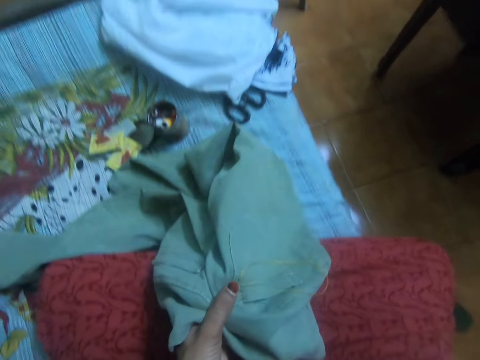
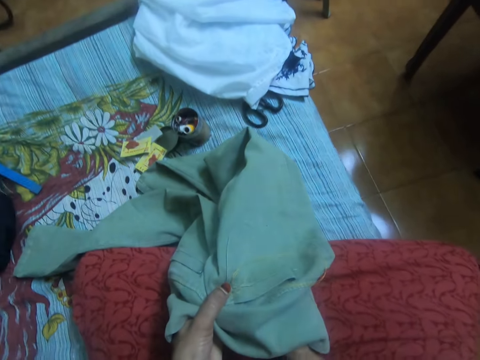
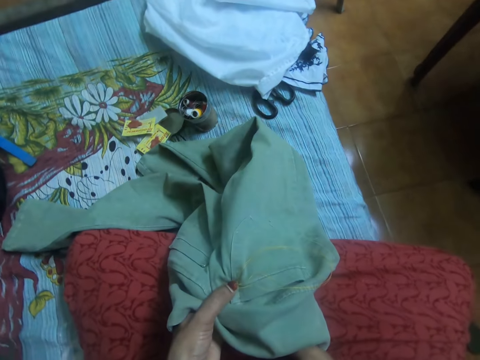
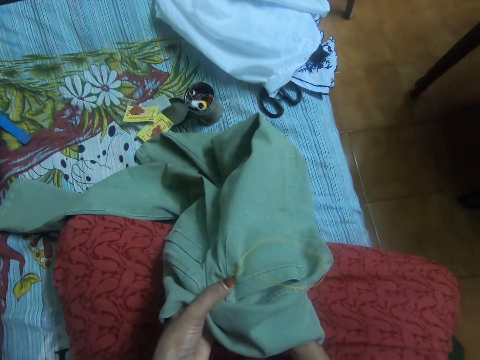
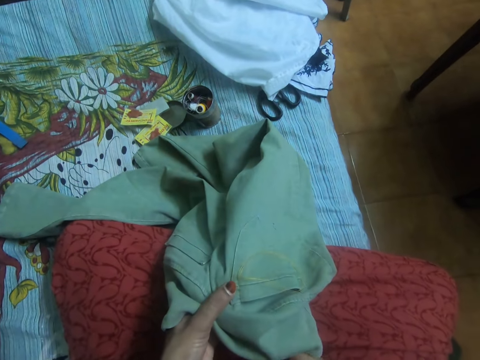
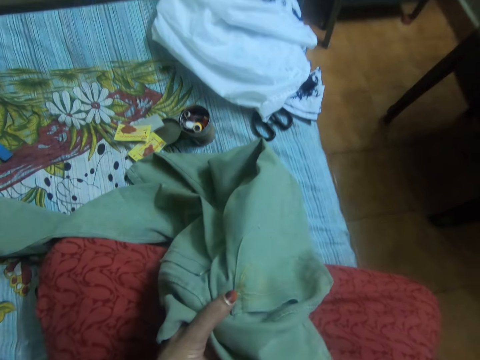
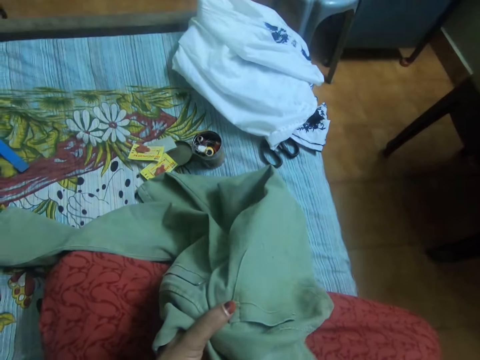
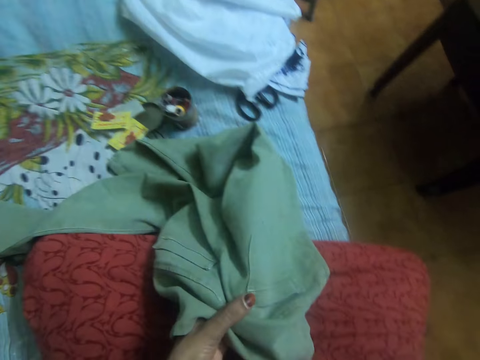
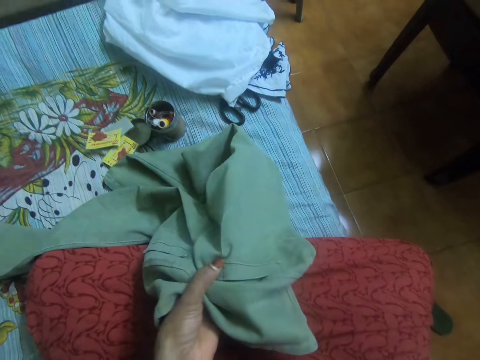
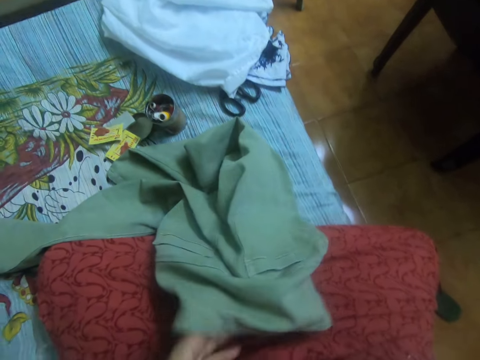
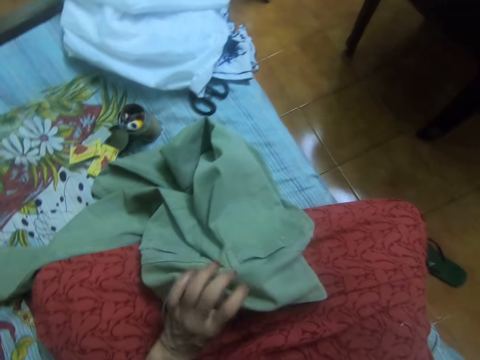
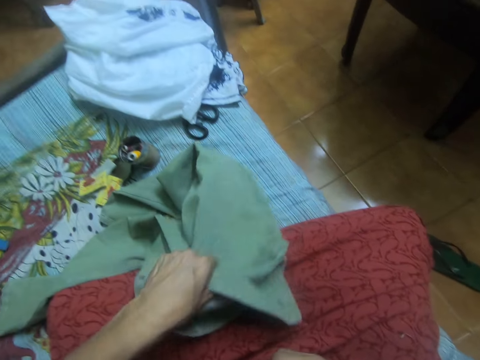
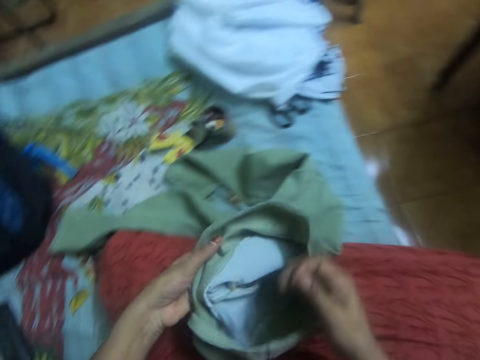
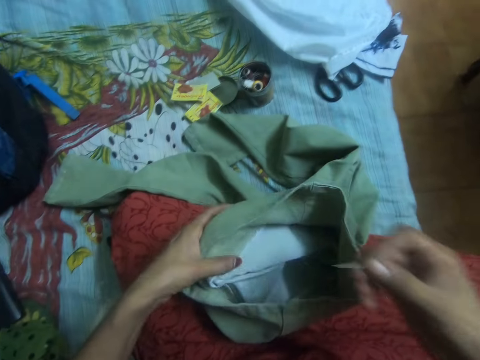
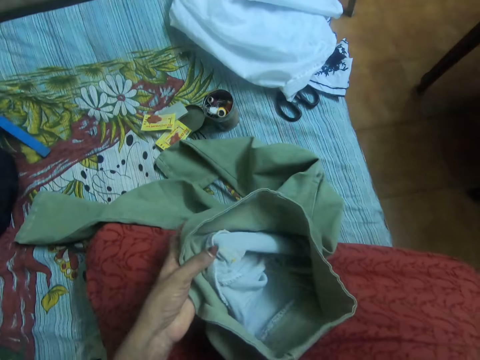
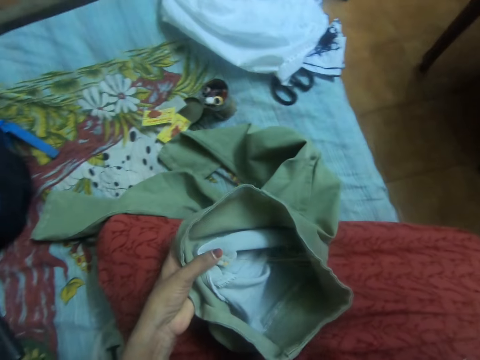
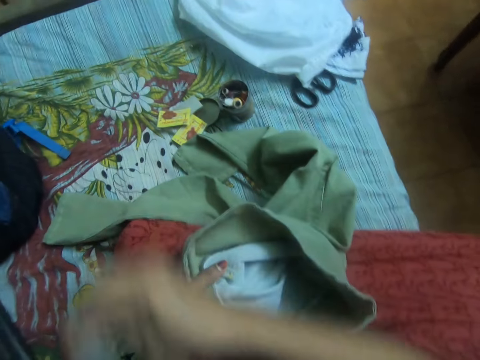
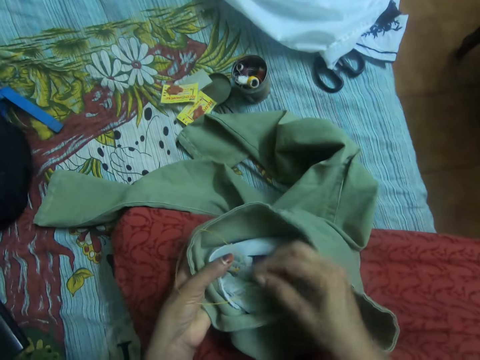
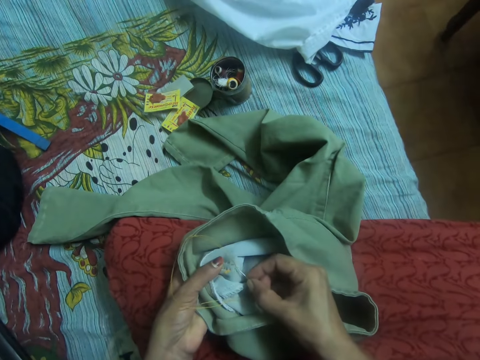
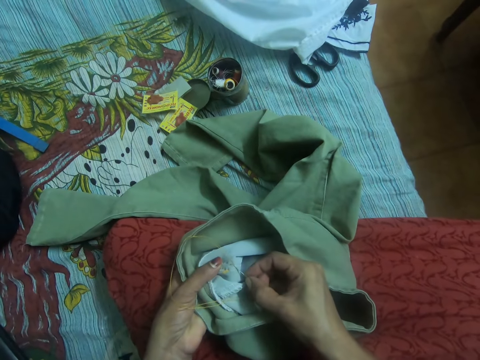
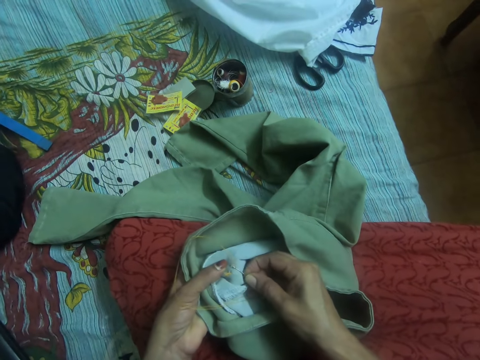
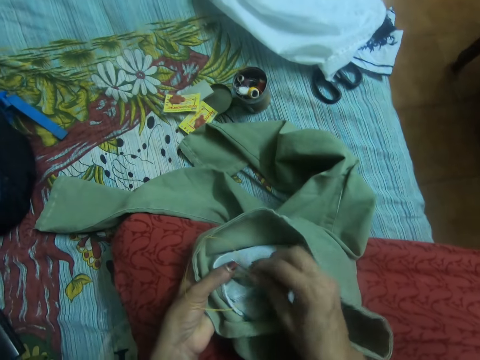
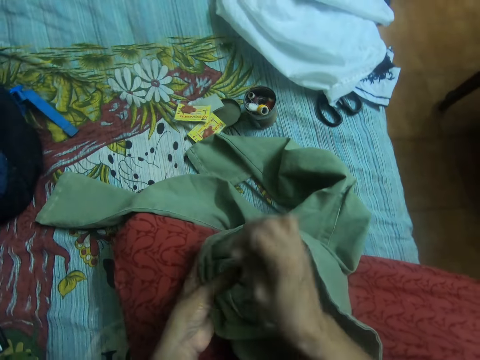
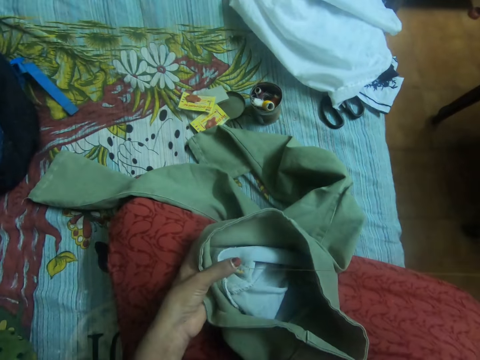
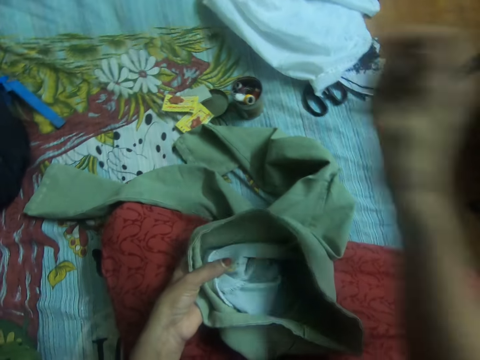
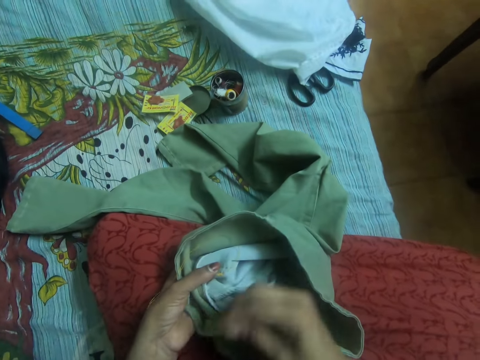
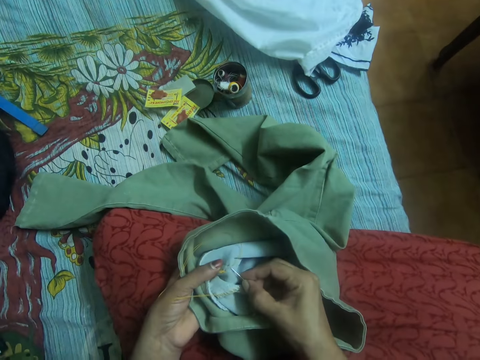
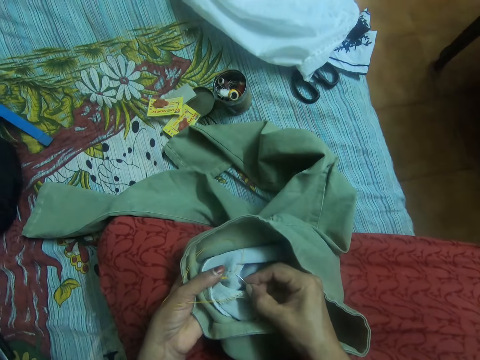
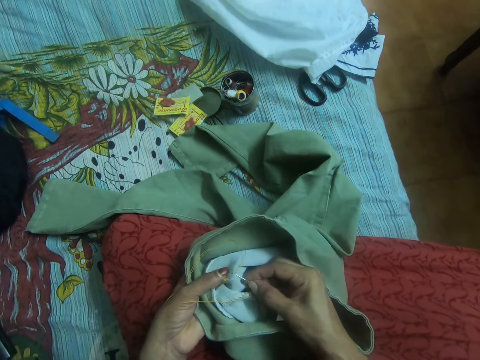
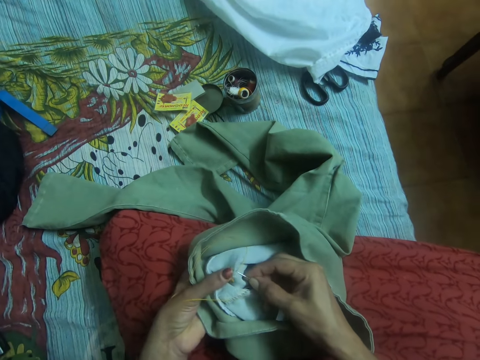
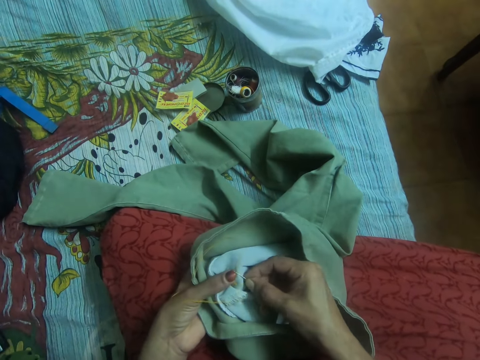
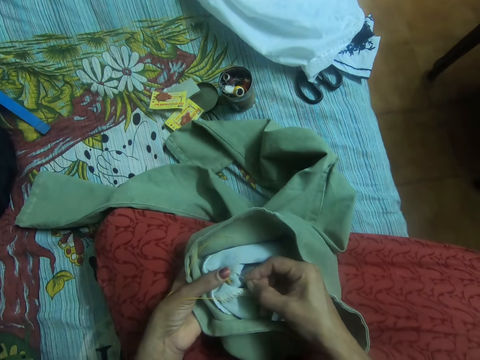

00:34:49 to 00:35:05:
The camera wearer pulls out the needle from the jeans trouser with her right hand. She flips the jeans trouser outwards with her left hand. She straightens a thread in the trouser. She inserts the needle in her right hand into the jeans trouser. She pulls out the needle from the jeans trouser with her right hand. She straightens the thread in the trouser. She inserts the needle in her right hand into the jeans trouser.

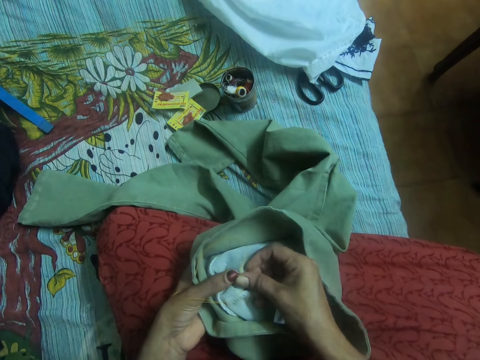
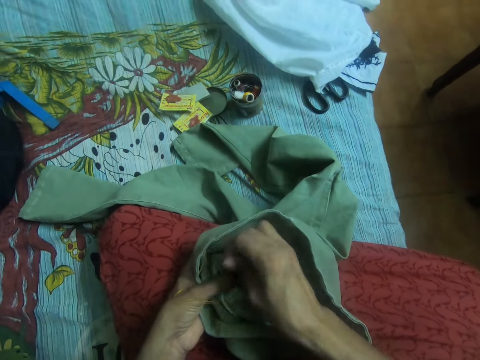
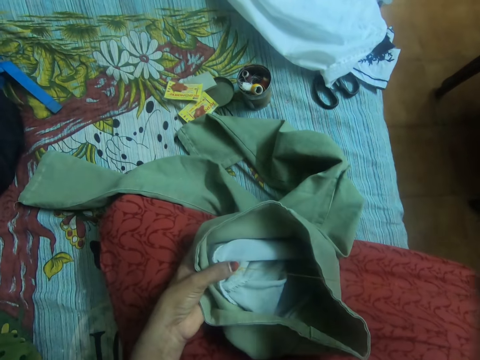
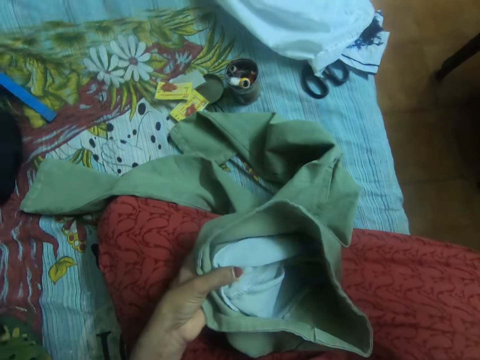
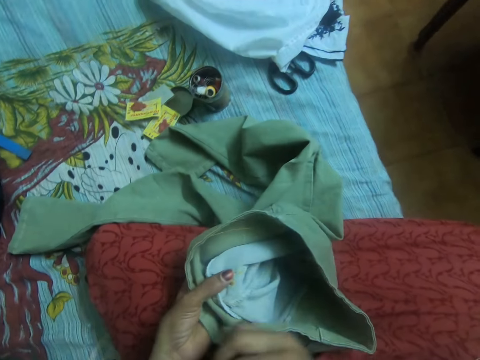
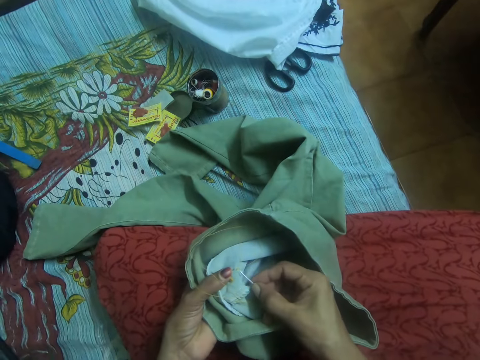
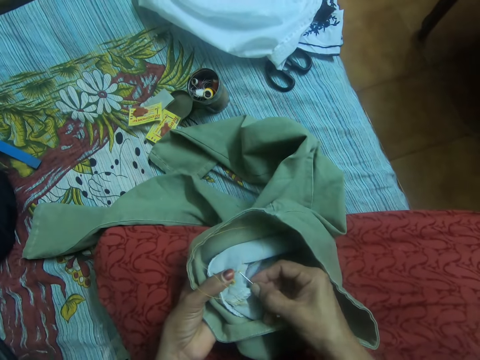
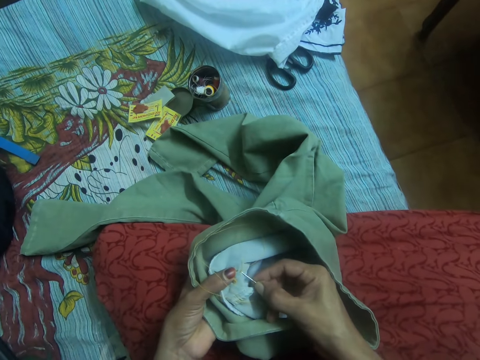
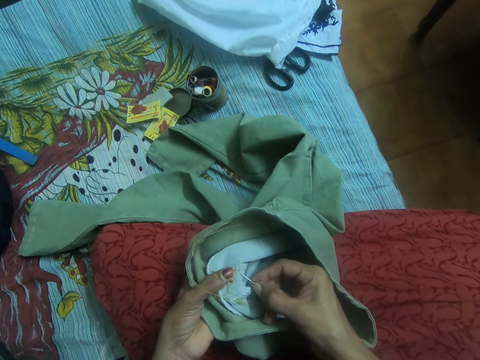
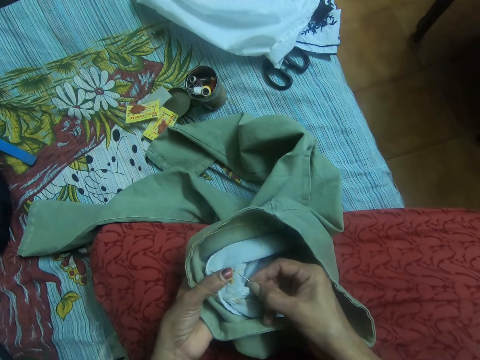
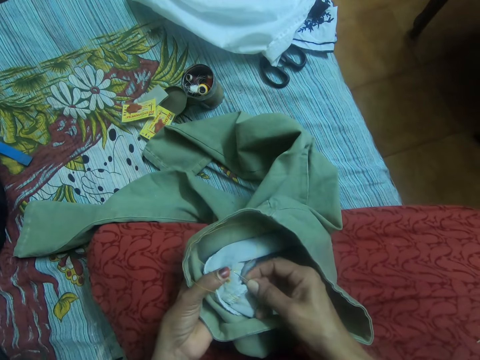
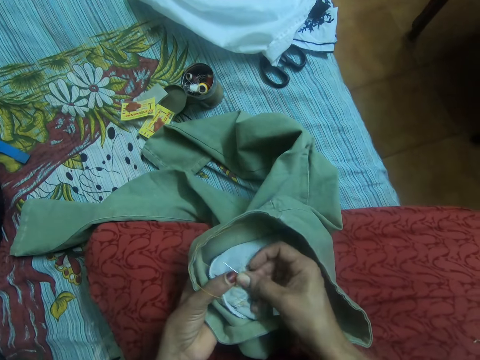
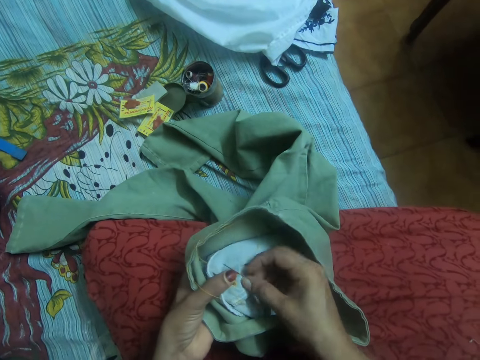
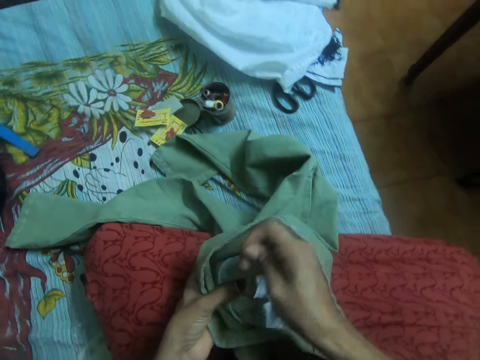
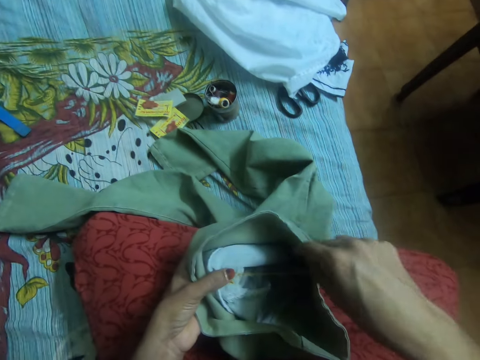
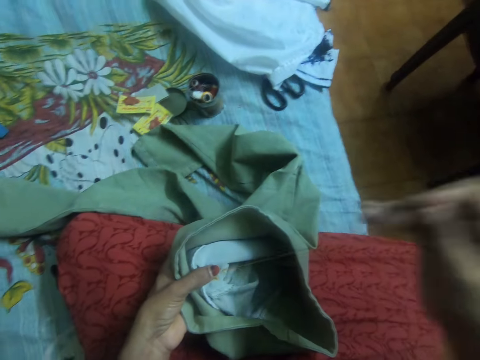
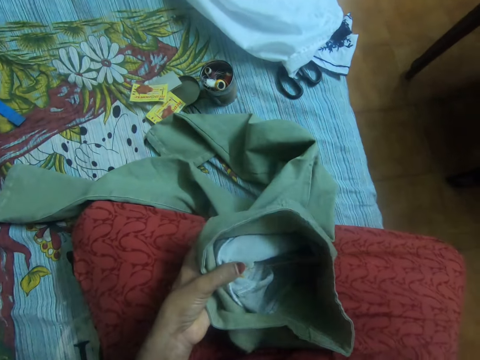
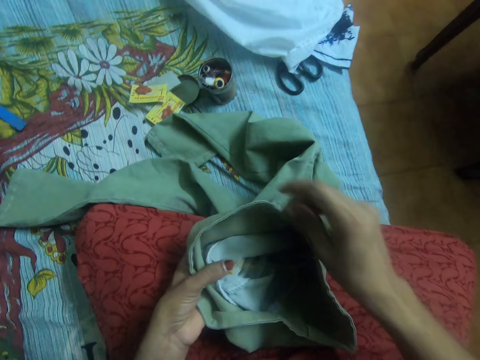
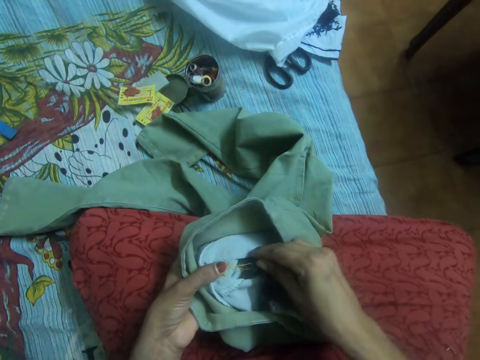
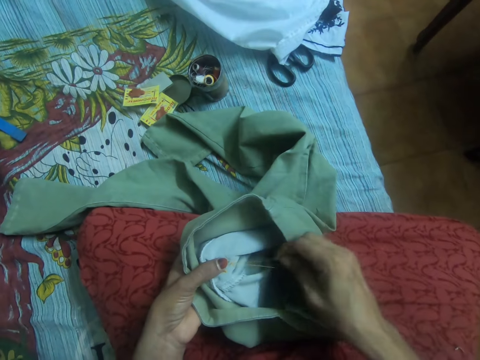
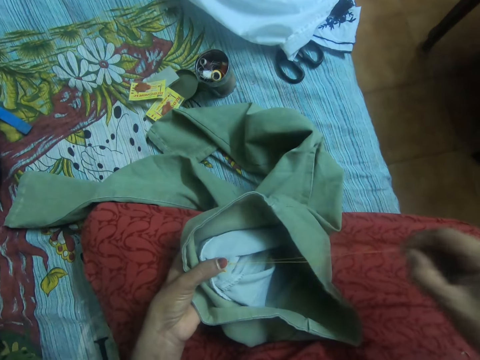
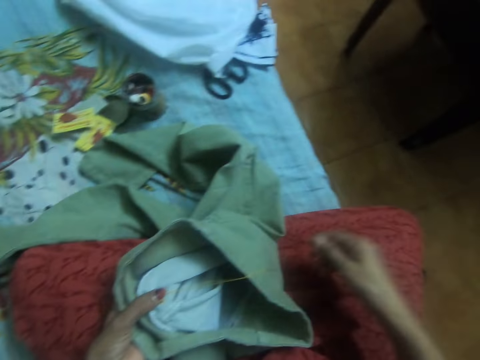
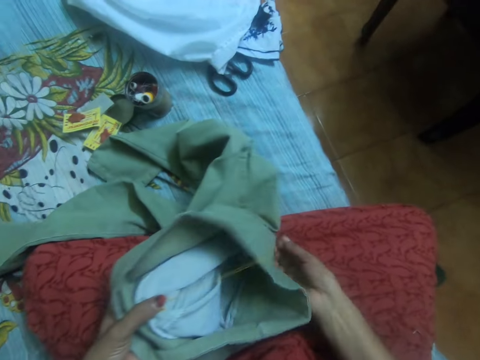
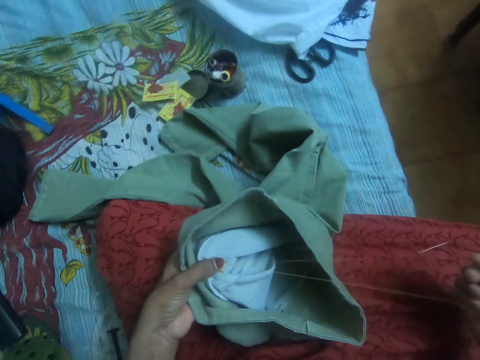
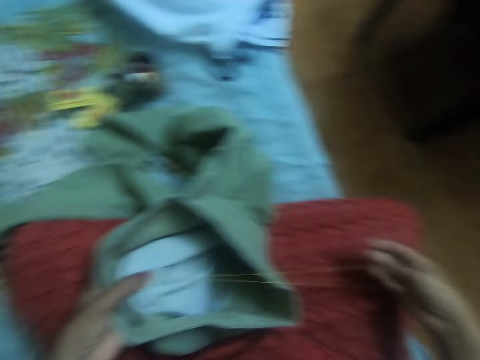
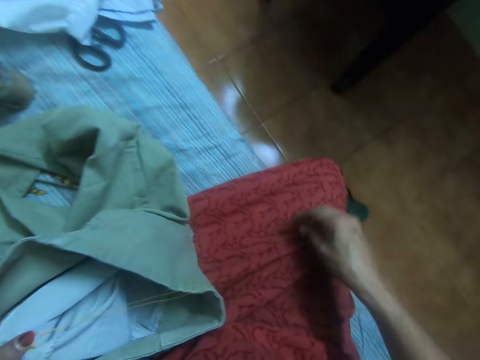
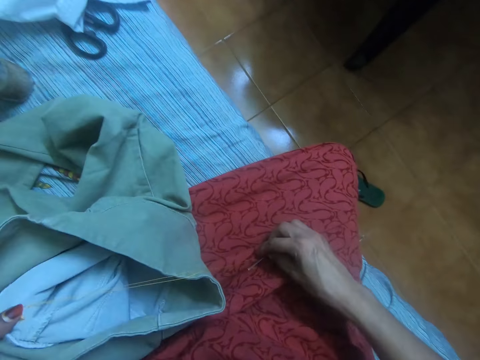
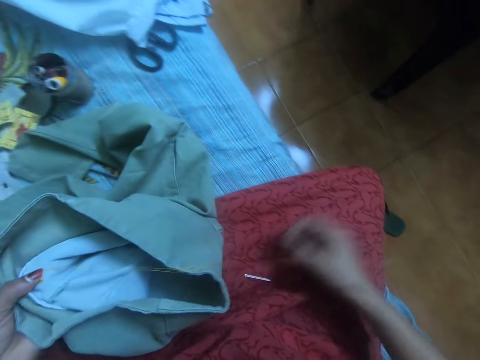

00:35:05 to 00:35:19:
The camera wearer pulls out the needle from the jeans trouser with her right hand. She straightens a thread in the trouser. She inserts the needle in her right hand into the jeans trouser. She pulls out the needle from the jeans trouser with her right hand. She straightens the thread in the trouser. She drops the needle on the jeans. She adjusts the thread on the jeans. She picks up the needle with her right hand.
